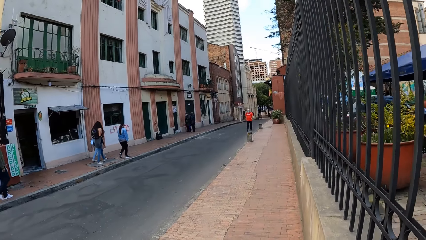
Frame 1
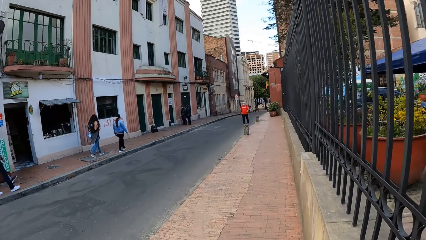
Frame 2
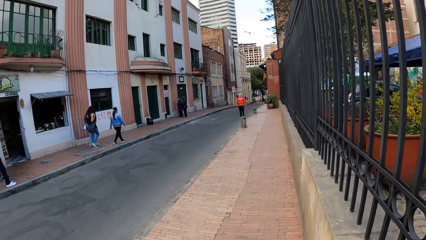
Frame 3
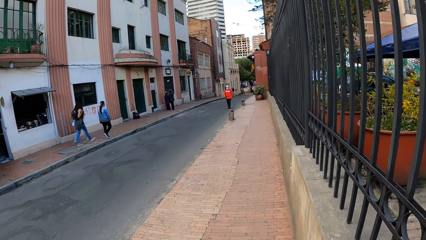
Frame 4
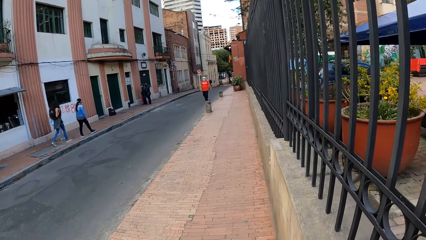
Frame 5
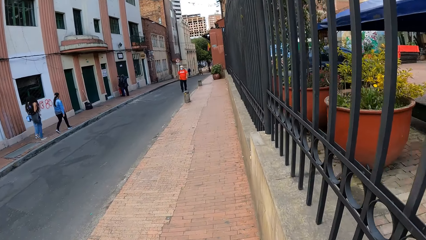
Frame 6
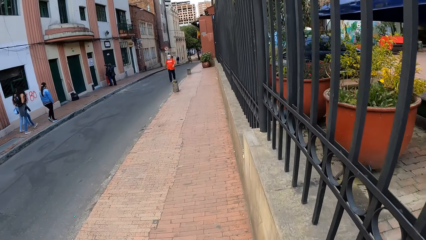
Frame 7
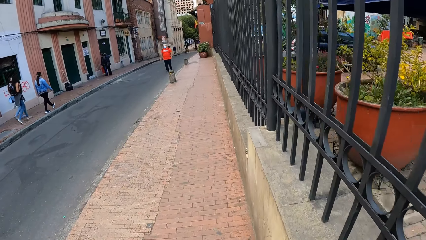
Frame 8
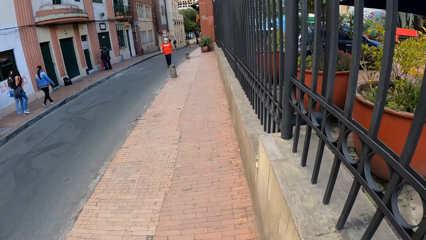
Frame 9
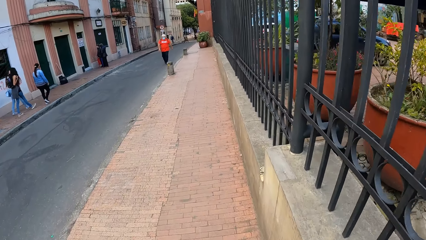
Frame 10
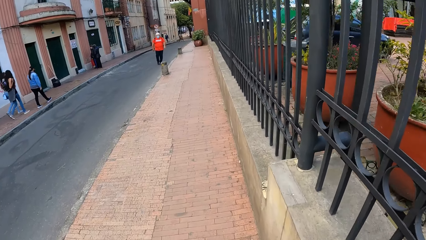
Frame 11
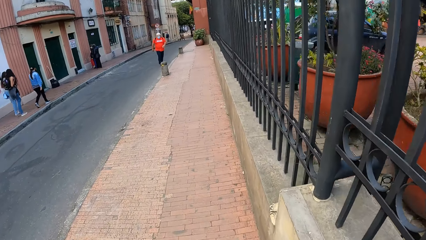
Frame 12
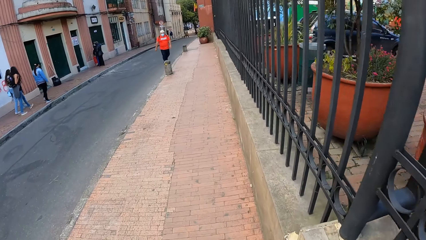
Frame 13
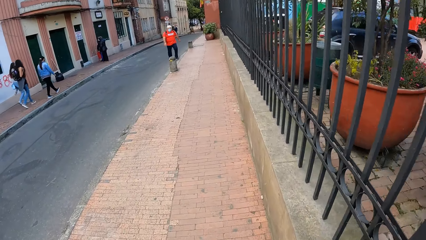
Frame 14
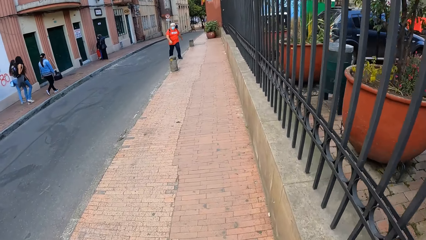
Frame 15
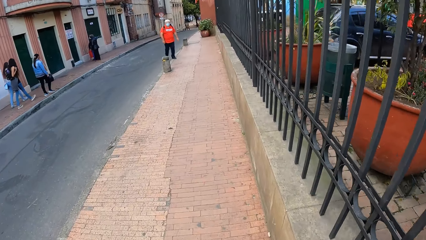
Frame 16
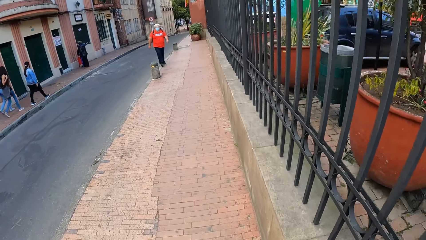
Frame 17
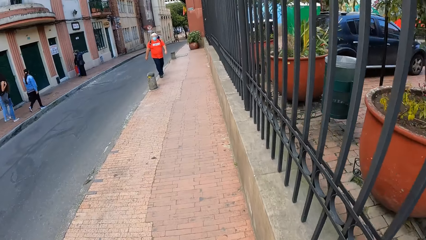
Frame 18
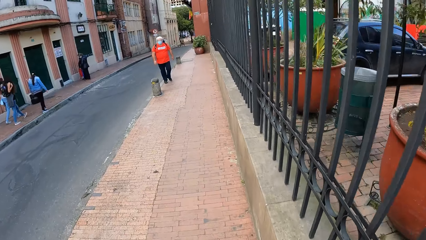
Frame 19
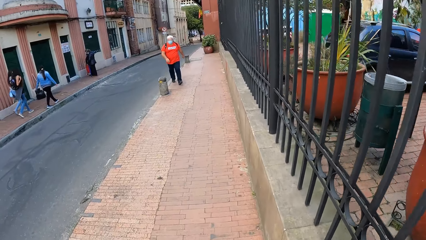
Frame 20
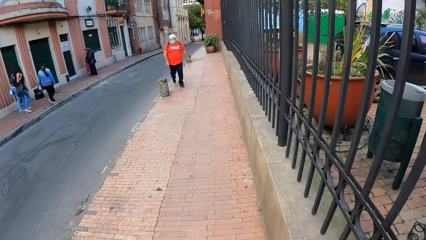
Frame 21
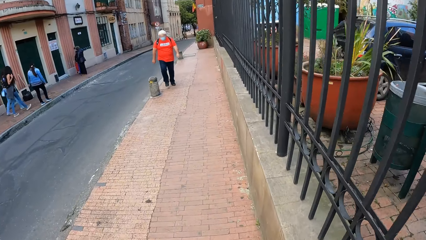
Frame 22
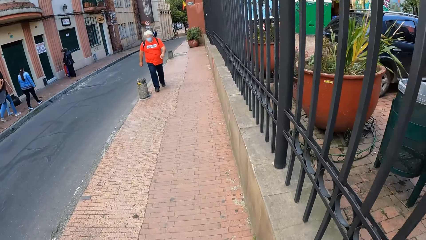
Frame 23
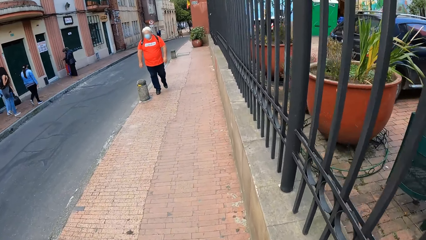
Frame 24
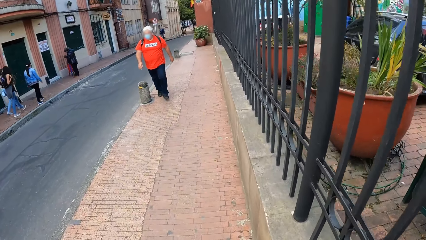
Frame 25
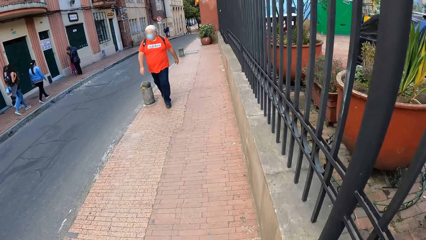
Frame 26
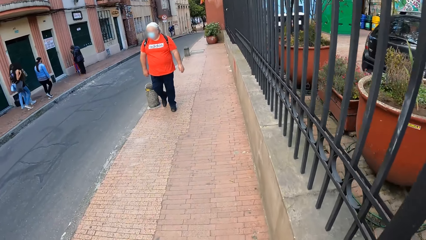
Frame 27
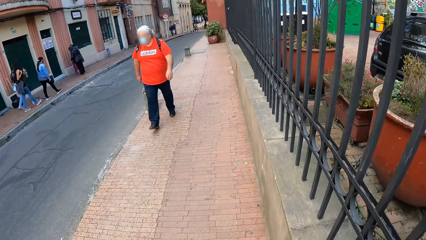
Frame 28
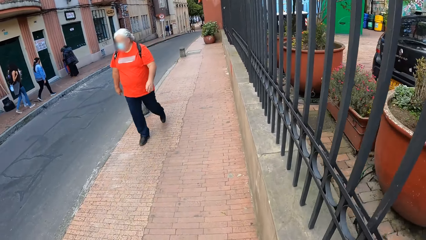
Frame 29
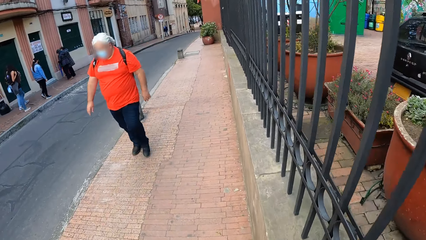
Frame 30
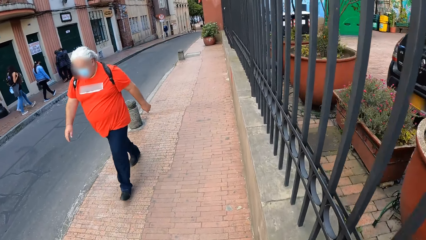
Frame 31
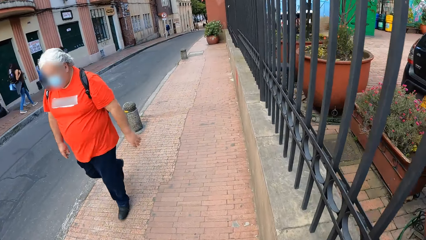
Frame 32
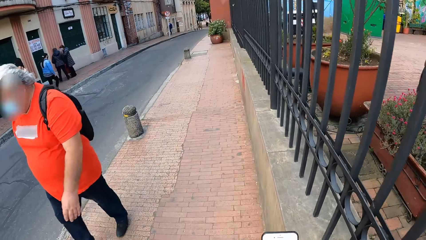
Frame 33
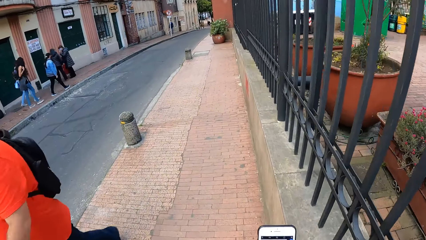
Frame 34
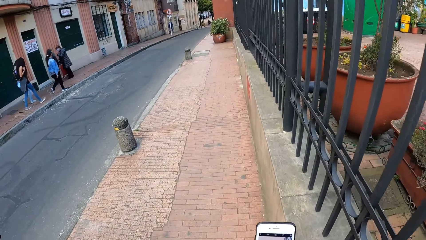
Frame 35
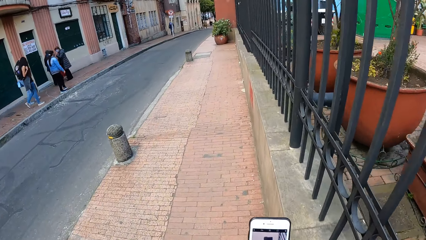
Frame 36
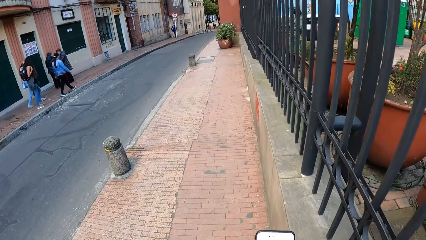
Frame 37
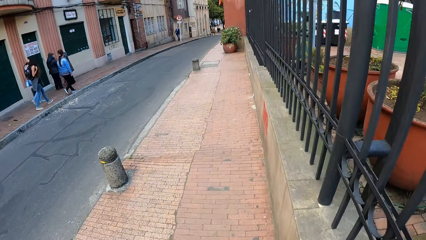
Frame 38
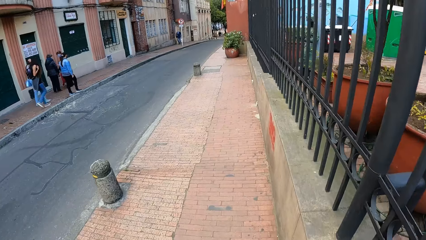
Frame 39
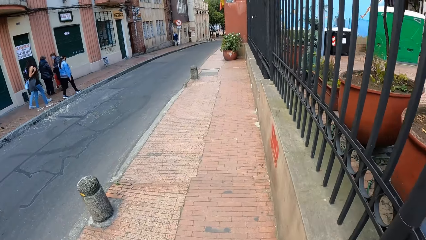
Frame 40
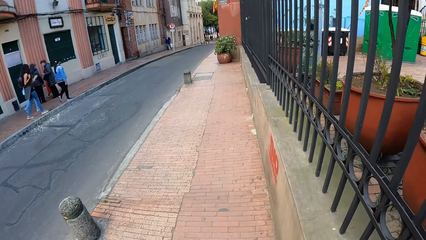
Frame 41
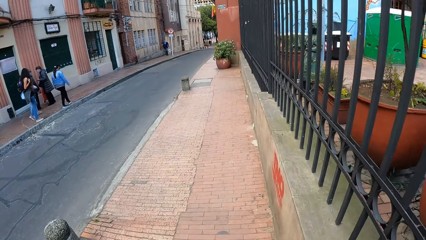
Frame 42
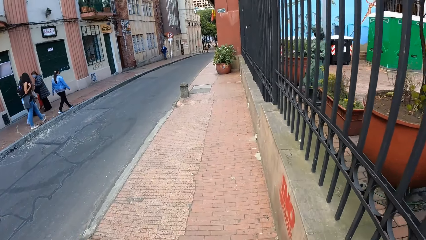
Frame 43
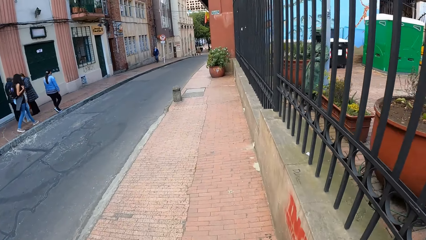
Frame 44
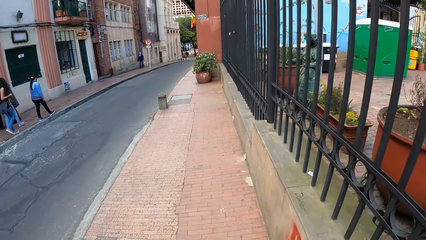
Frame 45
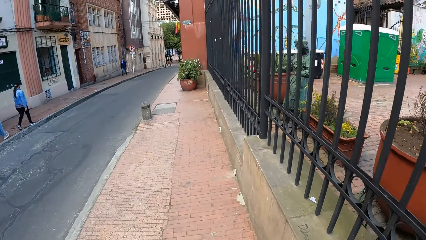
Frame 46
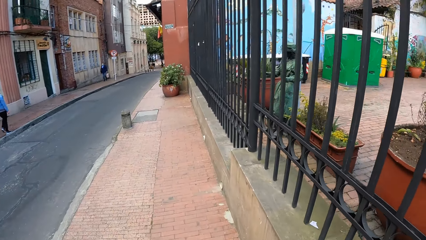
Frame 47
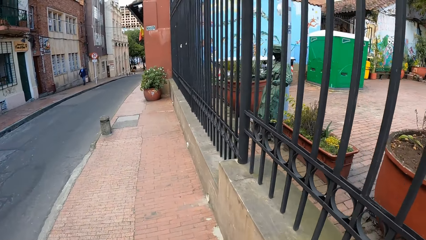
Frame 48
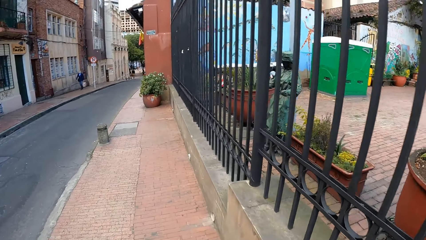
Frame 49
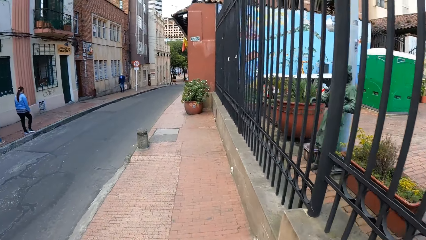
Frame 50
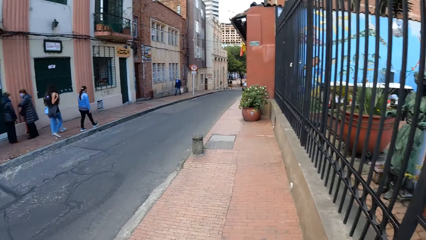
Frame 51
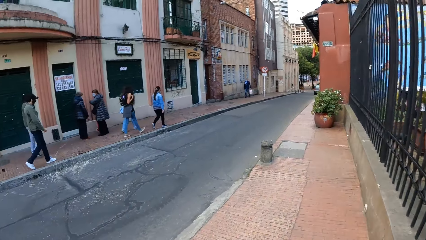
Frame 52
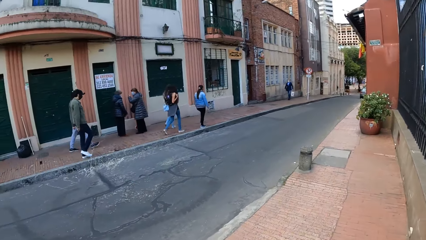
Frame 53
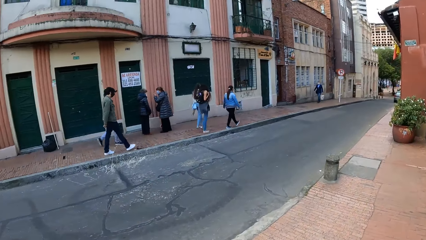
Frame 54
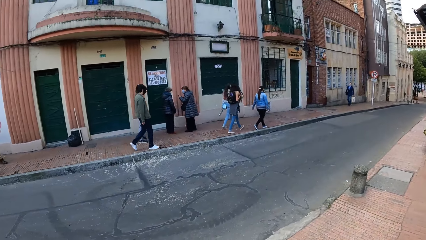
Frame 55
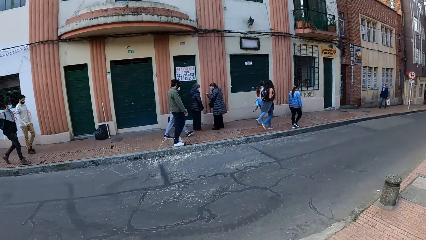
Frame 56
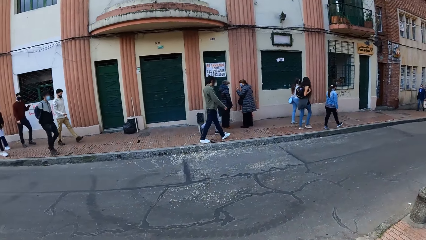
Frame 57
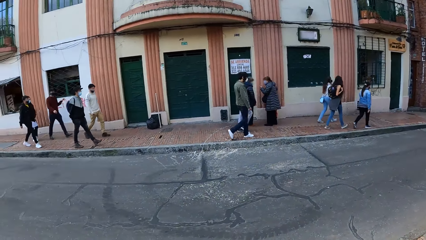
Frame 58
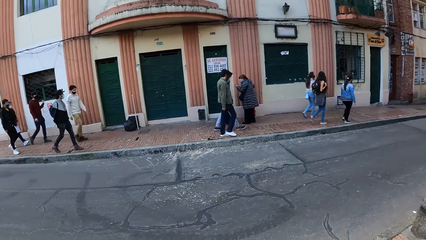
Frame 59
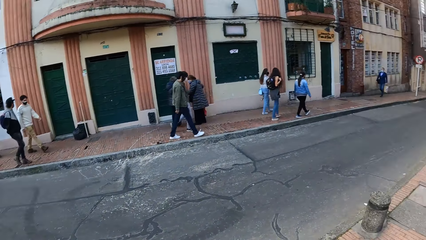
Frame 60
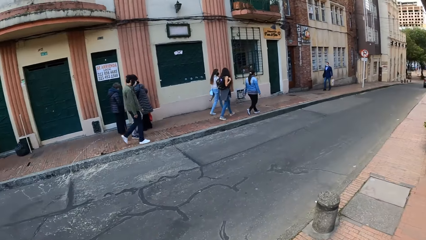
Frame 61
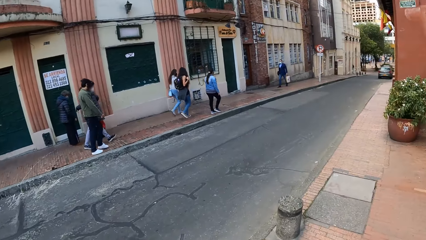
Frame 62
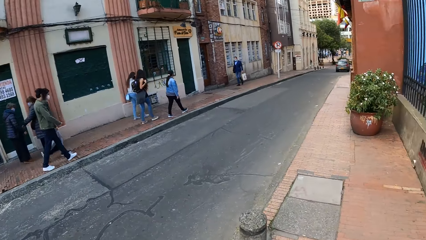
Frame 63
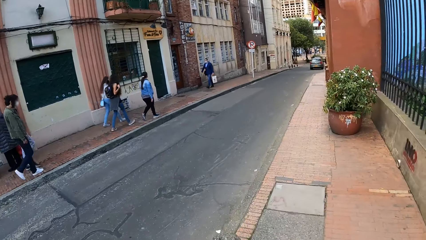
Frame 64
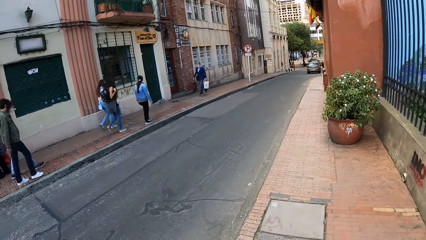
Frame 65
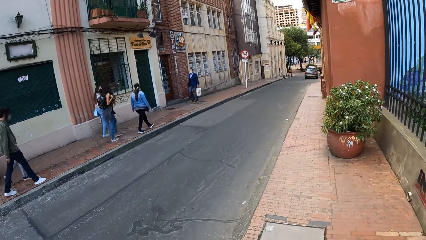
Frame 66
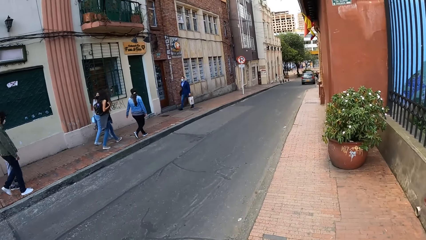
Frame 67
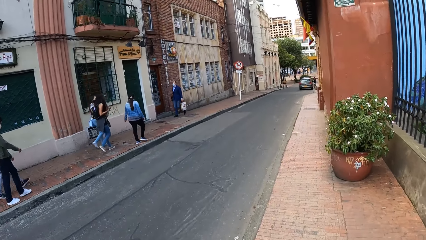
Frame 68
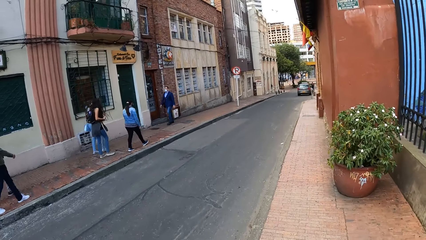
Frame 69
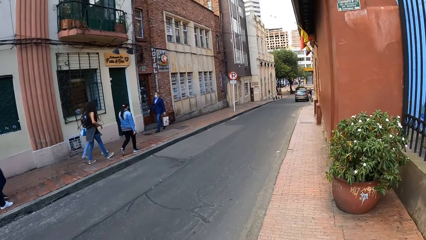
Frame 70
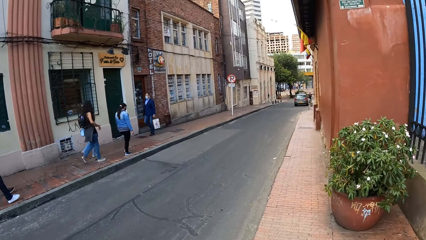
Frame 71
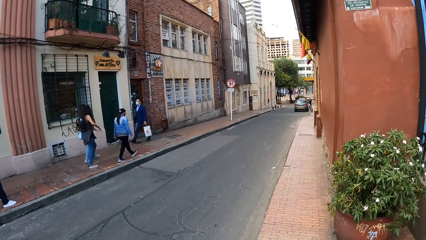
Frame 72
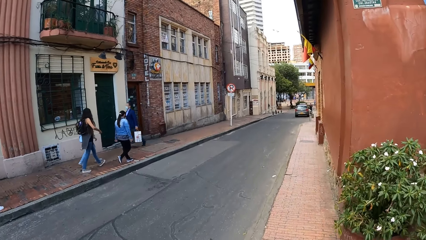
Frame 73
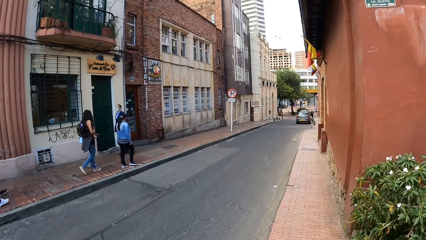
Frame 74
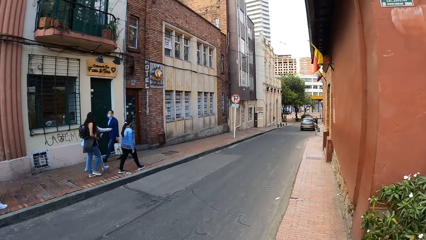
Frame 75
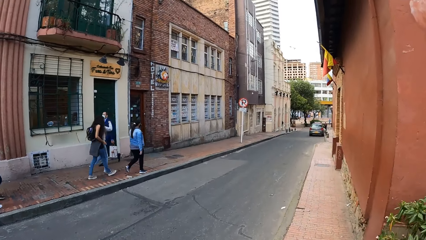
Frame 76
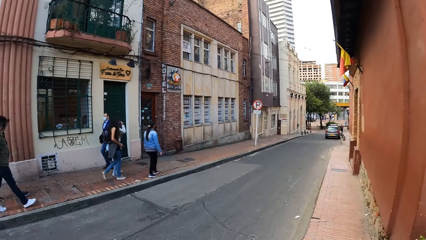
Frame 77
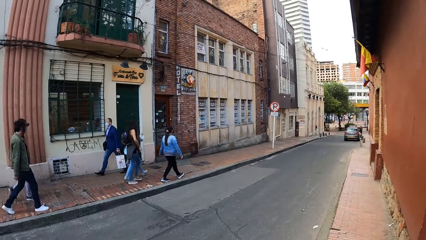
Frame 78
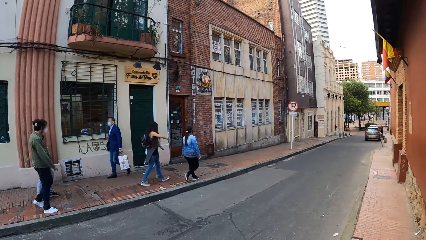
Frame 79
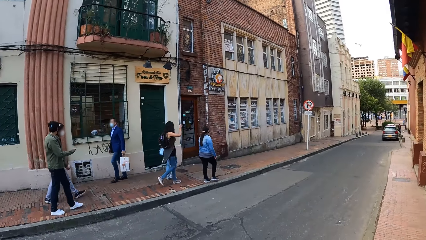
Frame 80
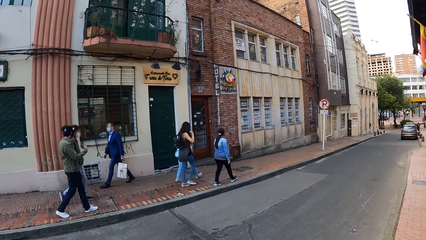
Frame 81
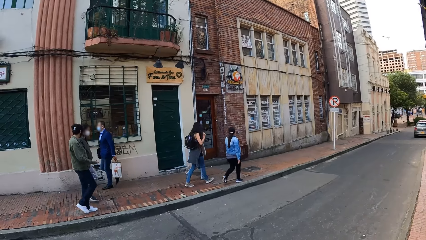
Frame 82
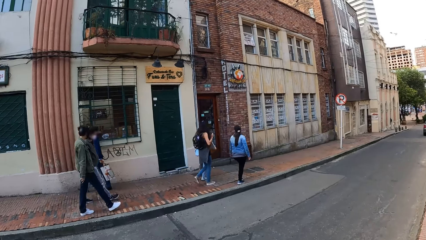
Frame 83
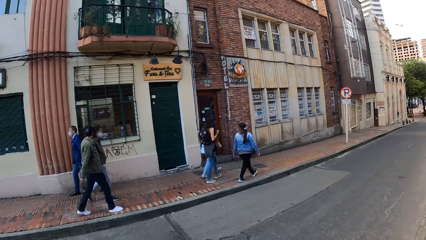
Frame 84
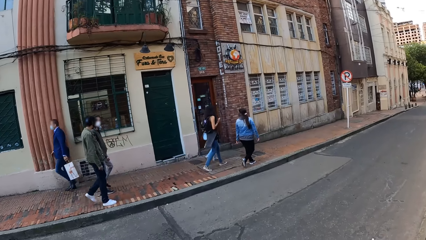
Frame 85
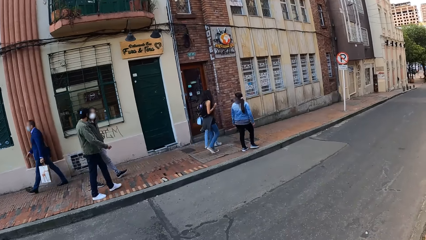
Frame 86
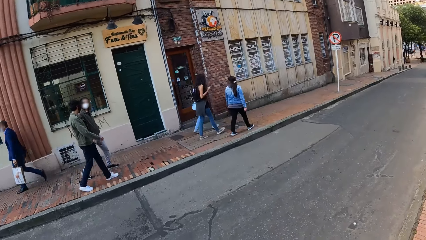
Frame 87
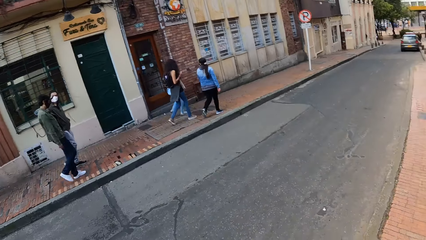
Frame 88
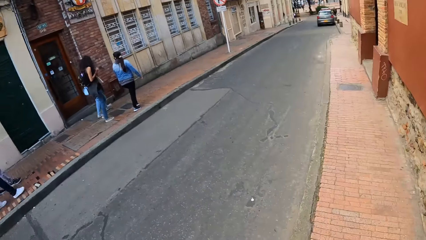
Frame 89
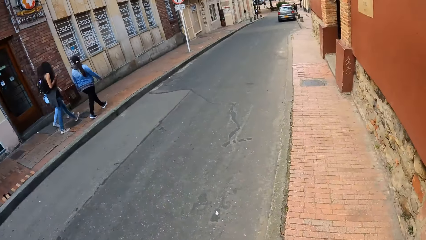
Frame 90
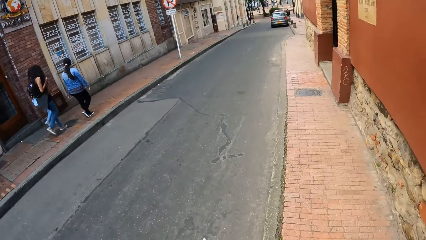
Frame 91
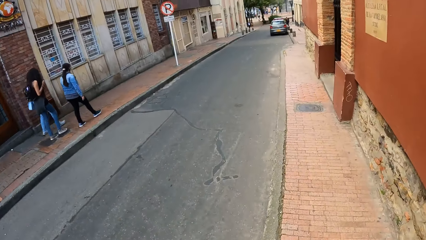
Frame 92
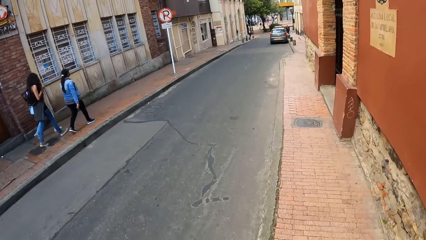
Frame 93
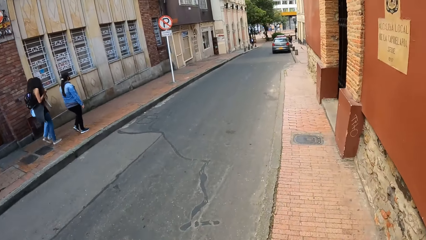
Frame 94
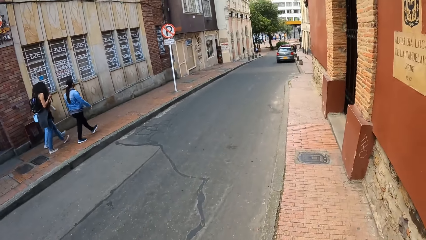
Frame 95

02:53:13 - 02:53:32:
The camera wearer holds the phone with his hand. He walks towards the road. He looks across the street. He walks on the pavement.
